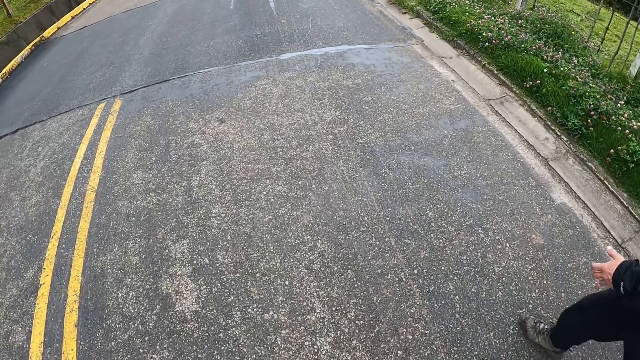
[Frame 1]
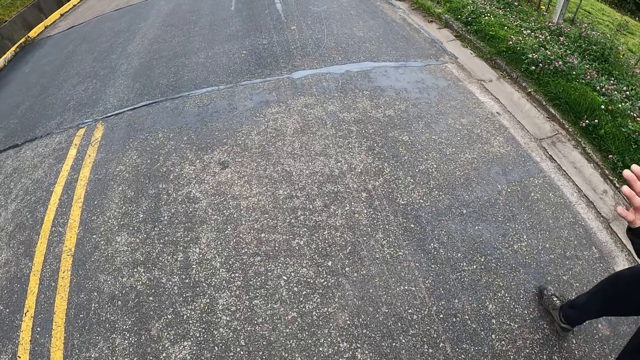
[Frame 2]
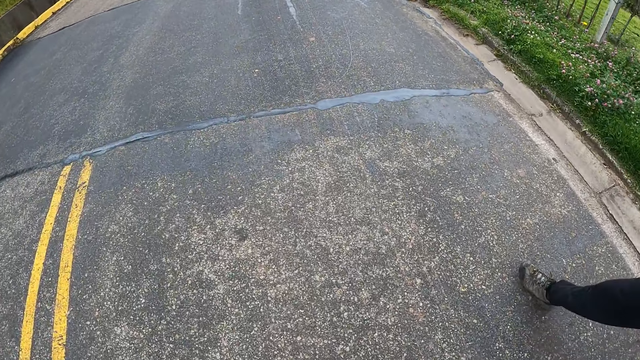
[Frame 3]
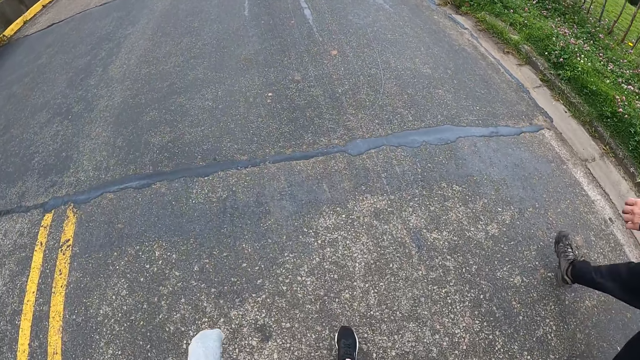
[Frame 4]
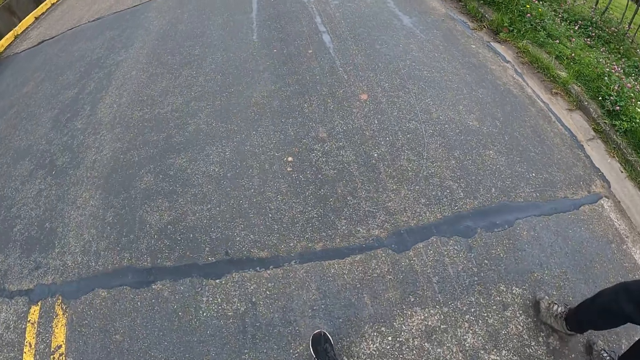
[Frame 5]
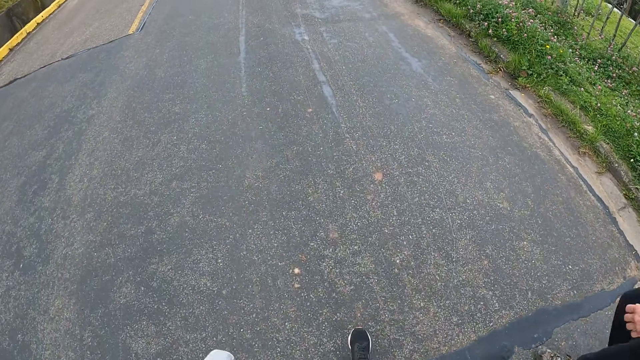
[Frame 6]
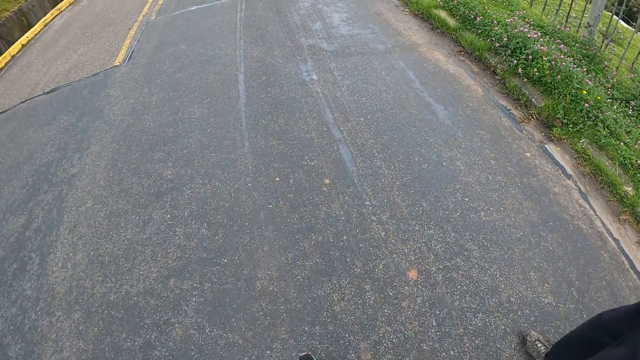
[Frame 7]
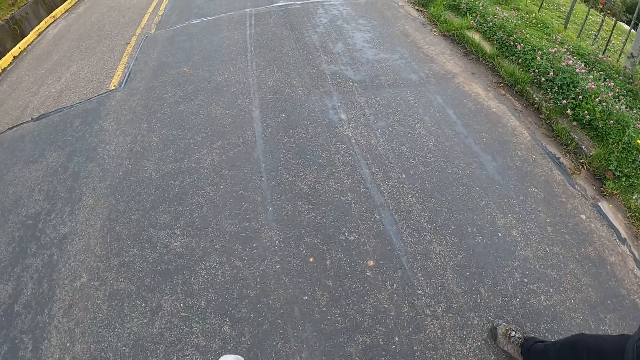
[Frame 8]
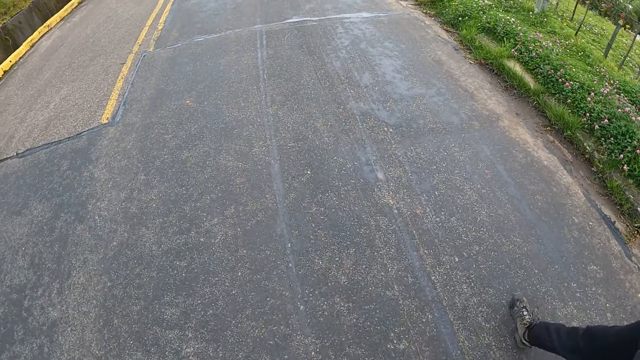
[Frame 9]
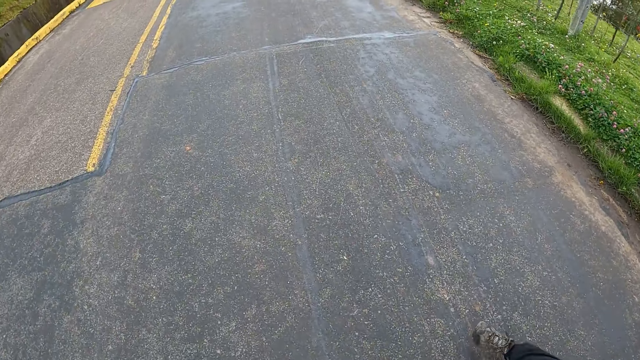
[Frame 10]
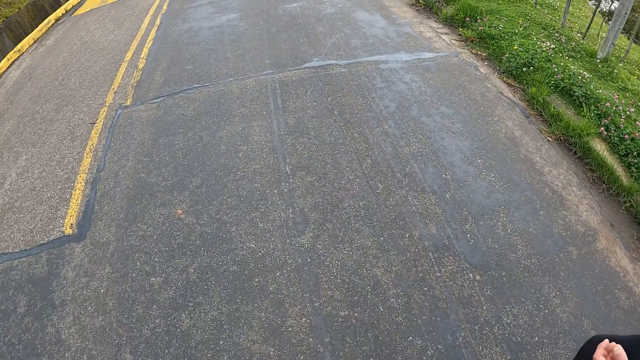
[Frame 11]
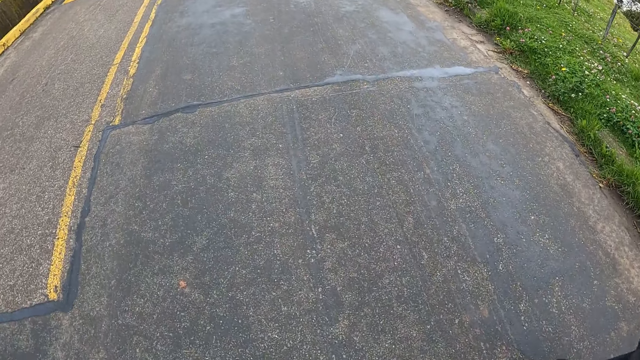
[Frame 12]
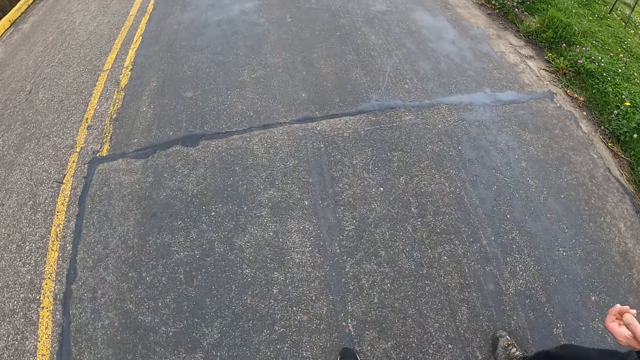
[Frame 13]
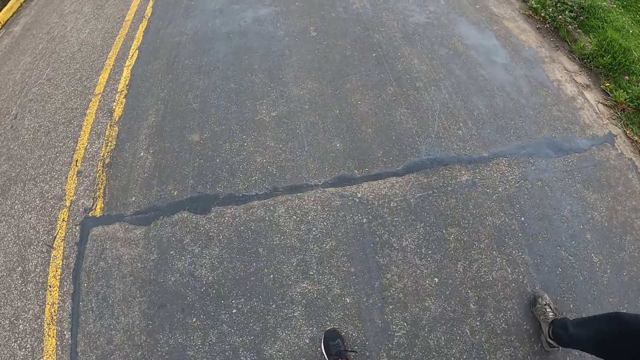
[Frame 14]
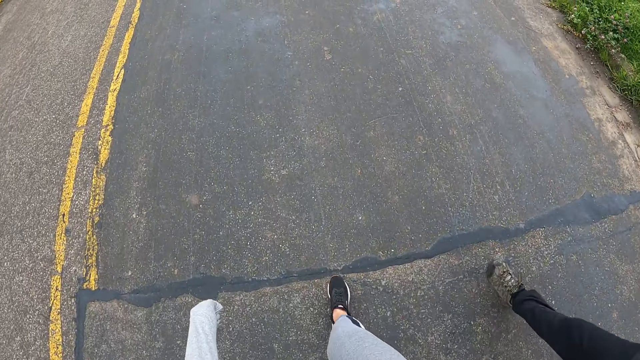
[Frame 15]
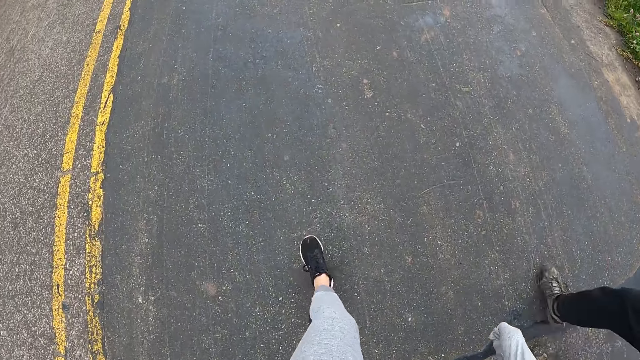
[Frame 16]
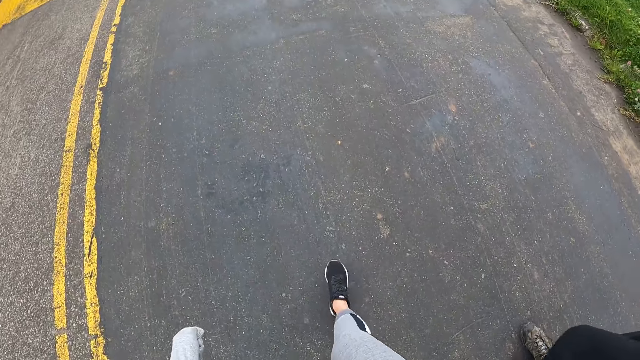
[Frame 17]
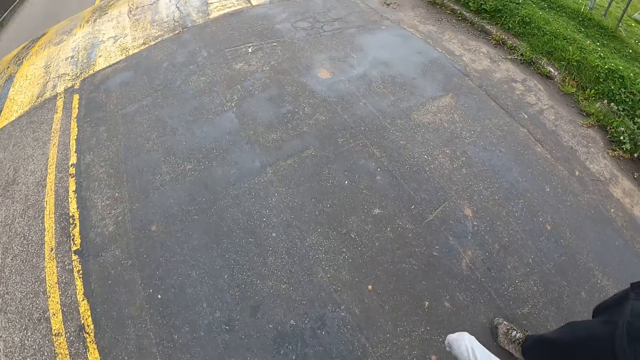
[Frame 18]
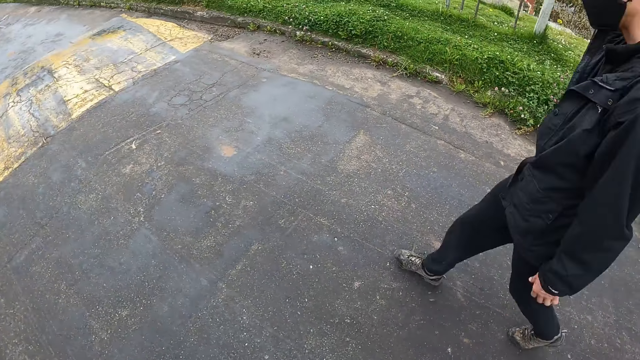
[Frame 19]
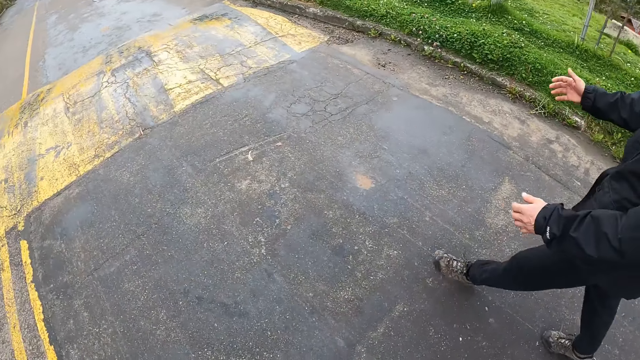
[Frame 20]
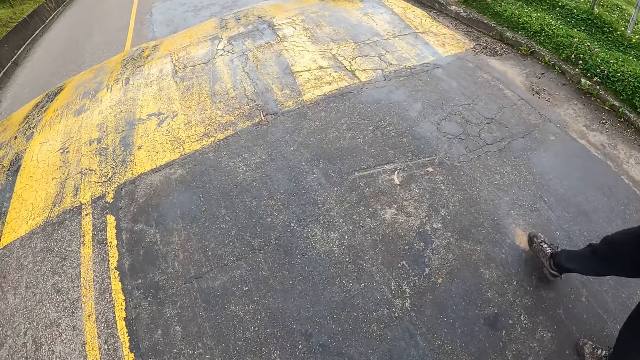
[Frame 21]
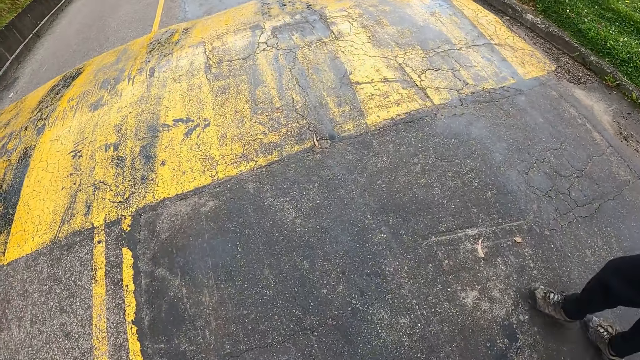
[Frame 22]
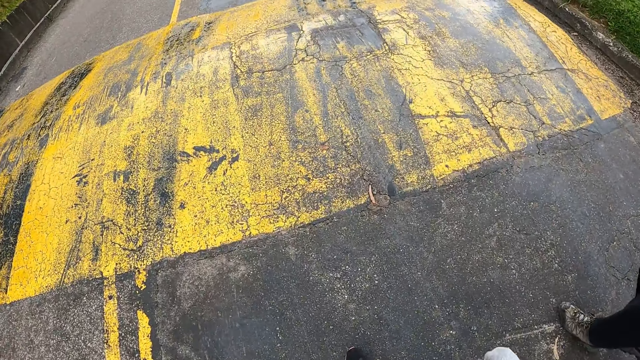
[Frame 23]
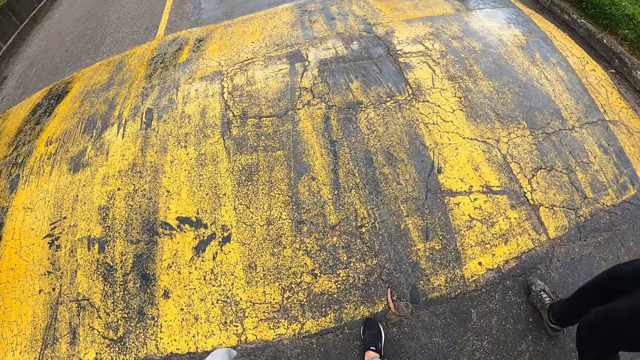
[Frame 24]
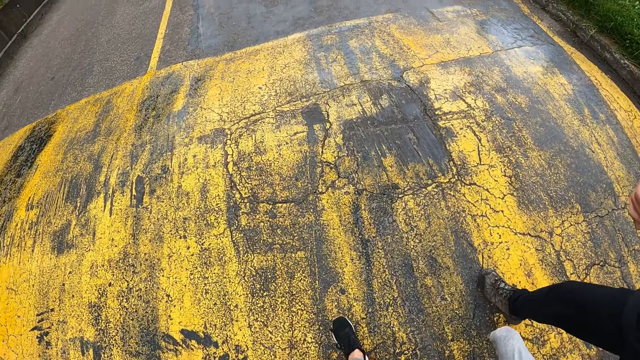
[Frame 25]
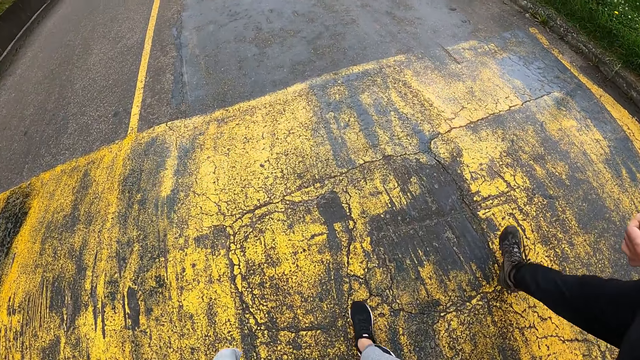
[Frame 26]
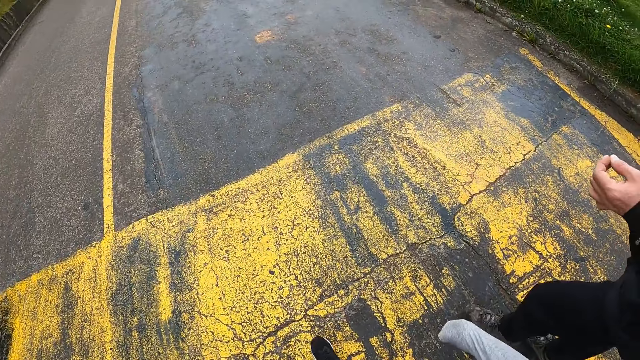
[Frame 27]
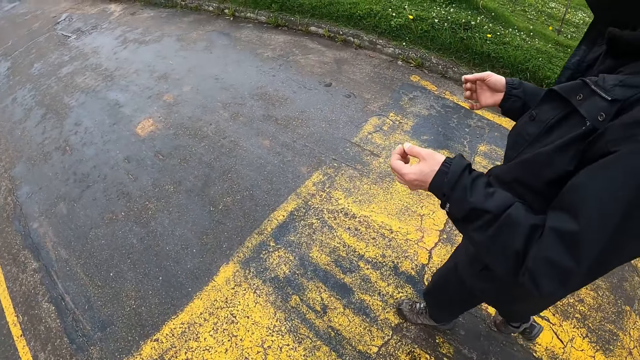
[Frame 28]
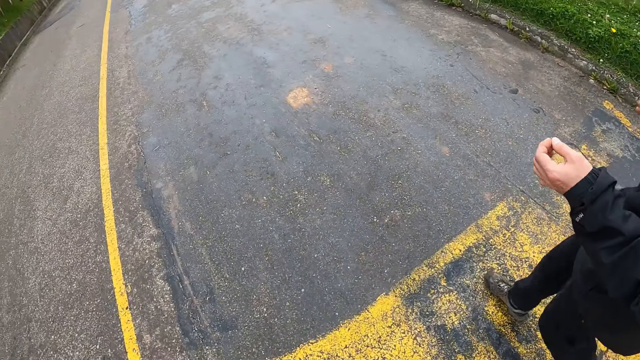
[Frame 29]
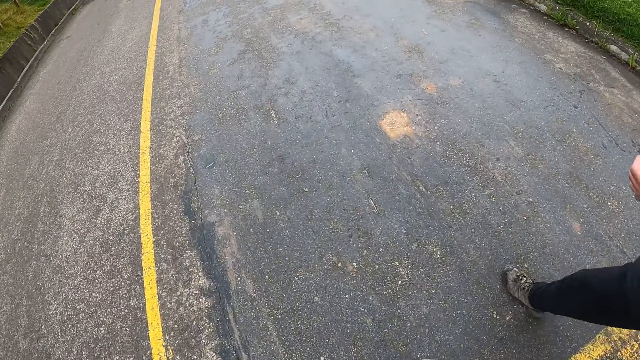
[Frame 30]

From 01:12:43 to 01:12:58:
The camera wearer walks on the road with a person and a lady. The person talks to the lady and the camera wearer with a hand sign. The camera wearer walks on the road with the person and the lady. The person talks to the lady and the camera wearer with hand signs. The camera wearer walks on the road with the person and the lady.

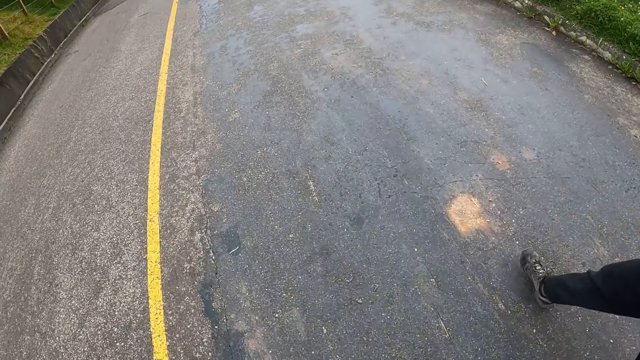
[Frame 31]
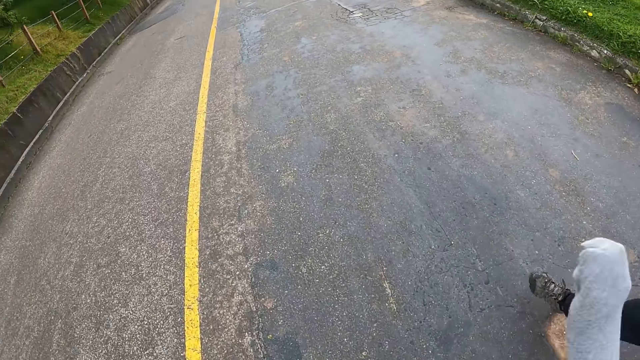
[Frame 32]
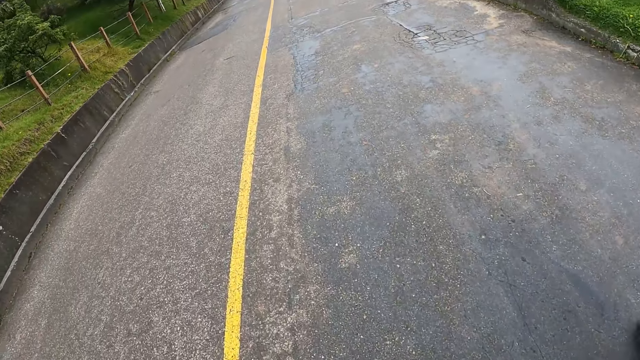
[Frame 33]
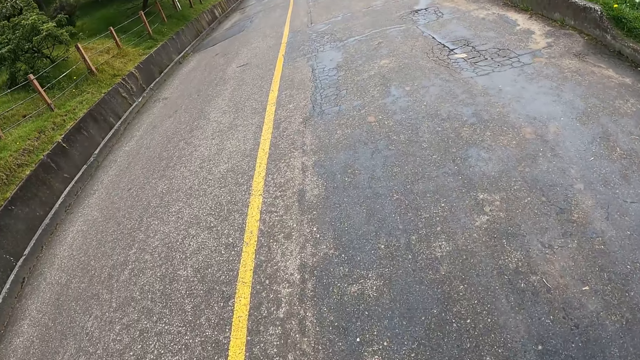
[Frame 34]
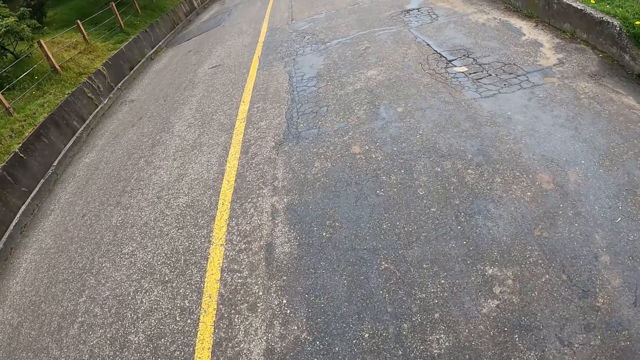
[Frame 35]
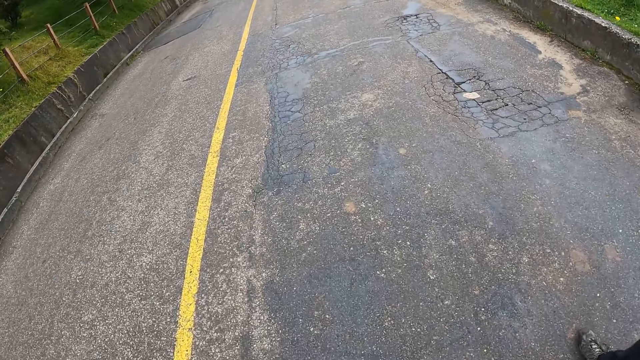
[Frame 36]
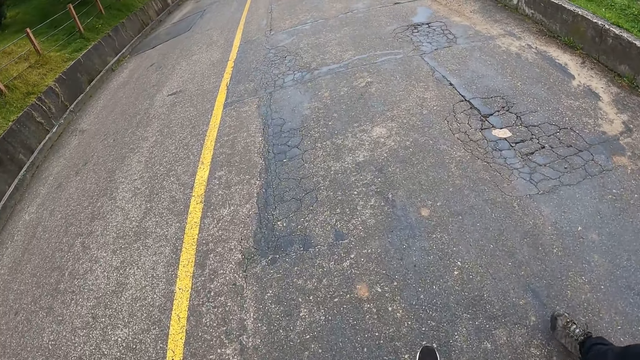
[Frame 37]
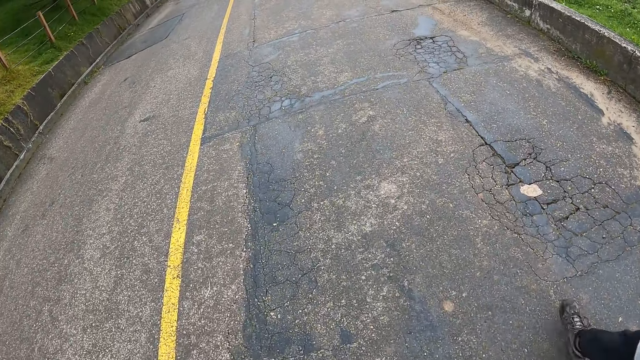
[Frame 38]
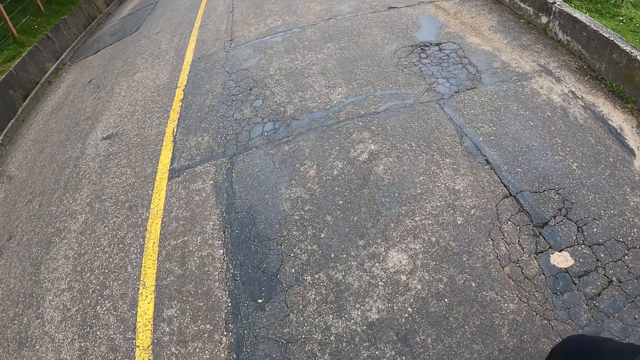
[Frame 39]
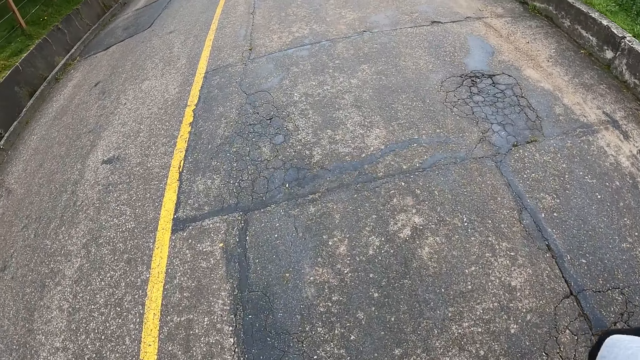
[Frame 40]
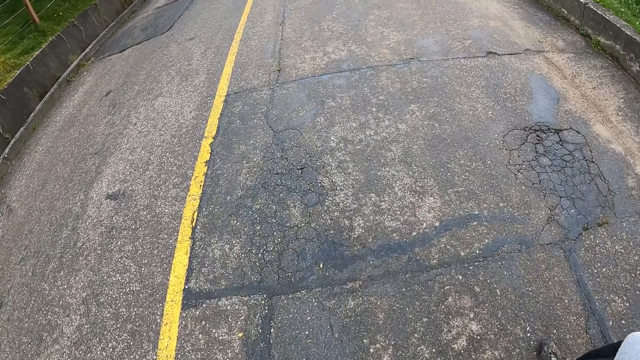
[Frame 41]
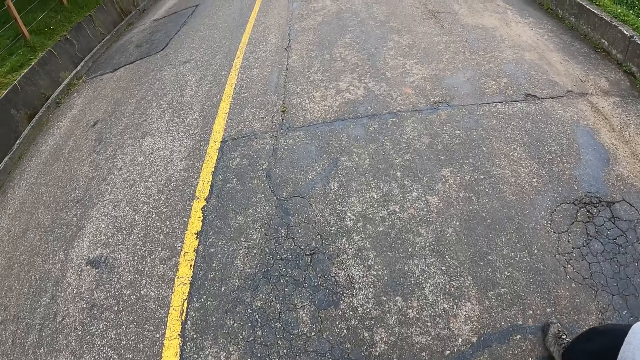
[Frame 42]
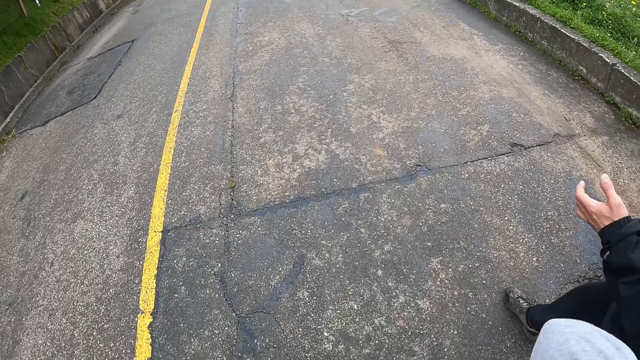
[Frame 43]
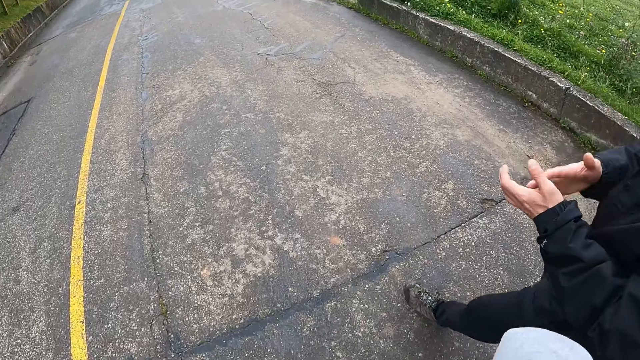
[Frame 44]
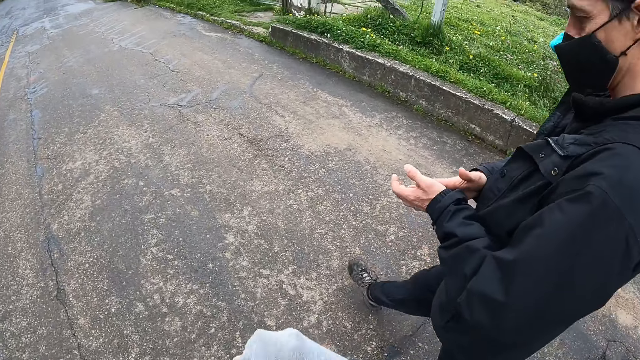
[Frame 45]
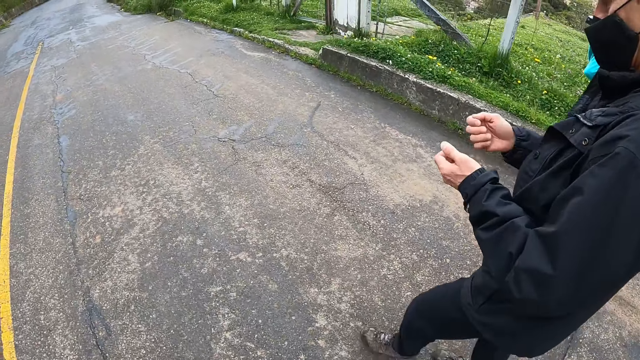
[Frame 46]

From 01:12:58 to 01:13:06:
A person talks to a lady and the camera wearer with hand signs.
